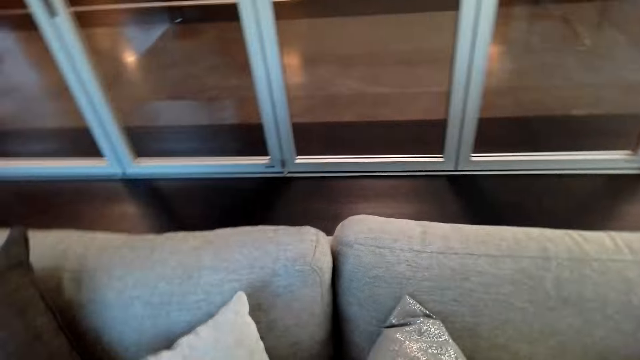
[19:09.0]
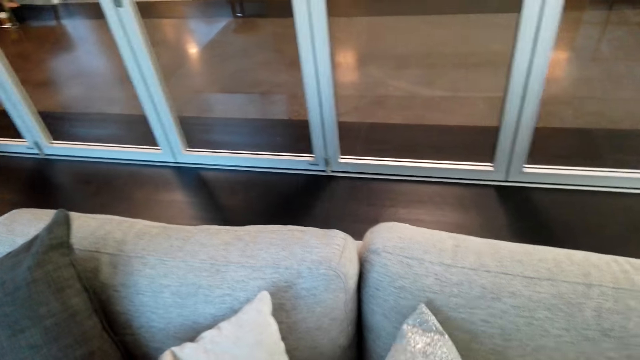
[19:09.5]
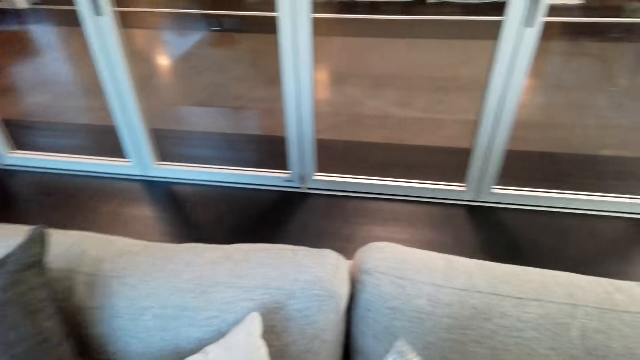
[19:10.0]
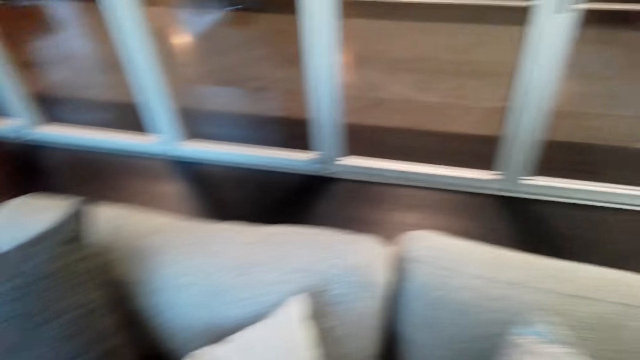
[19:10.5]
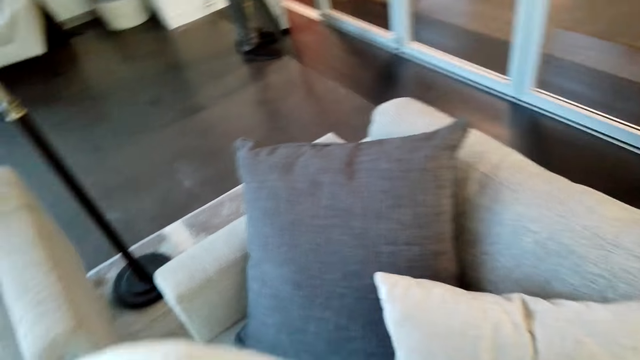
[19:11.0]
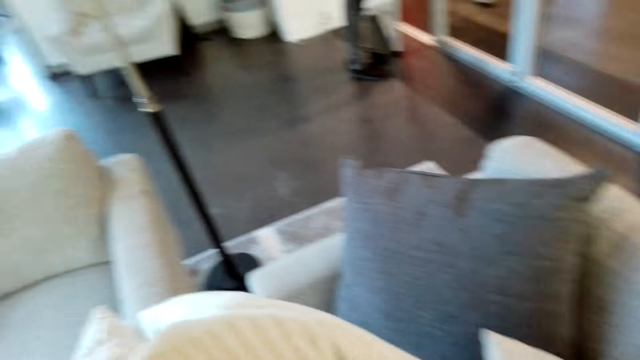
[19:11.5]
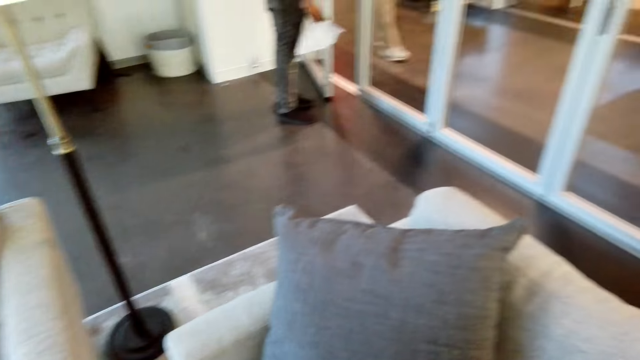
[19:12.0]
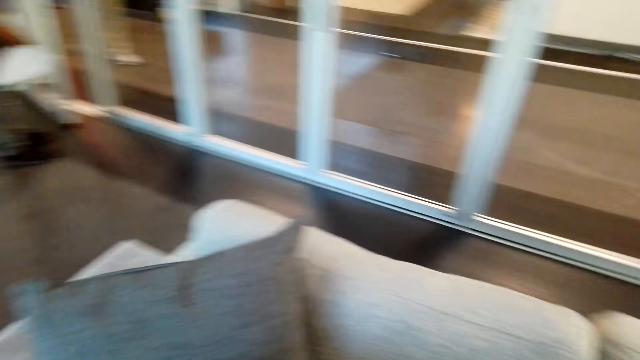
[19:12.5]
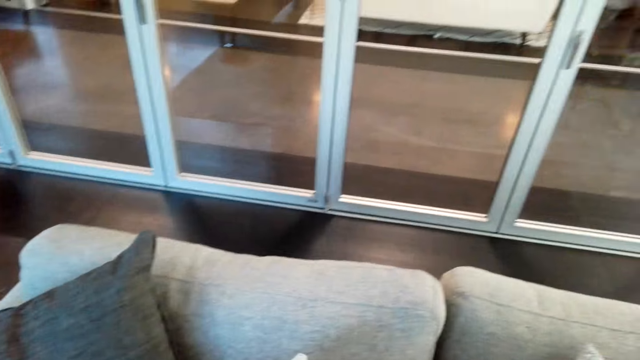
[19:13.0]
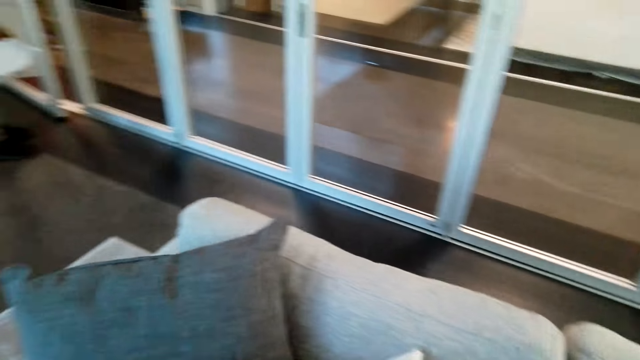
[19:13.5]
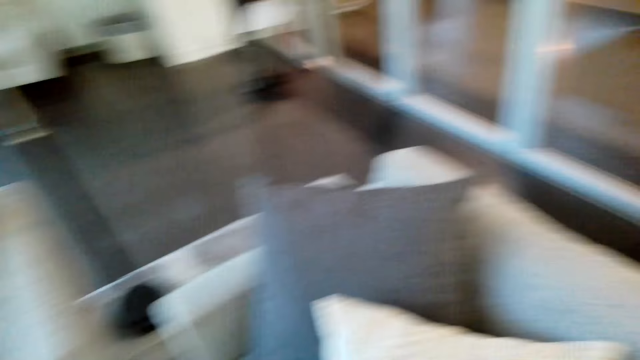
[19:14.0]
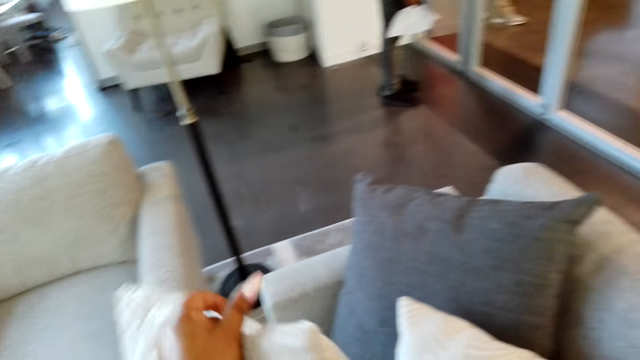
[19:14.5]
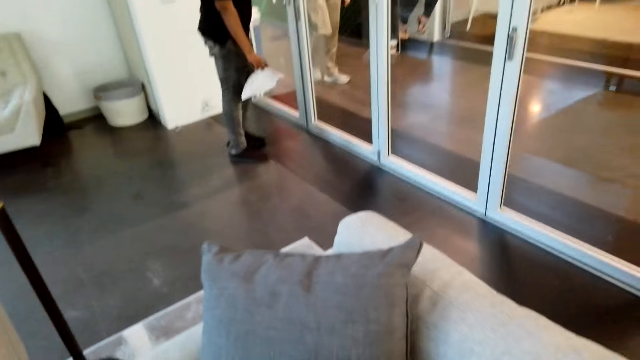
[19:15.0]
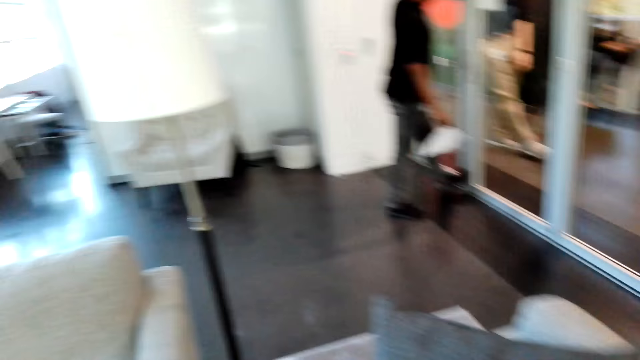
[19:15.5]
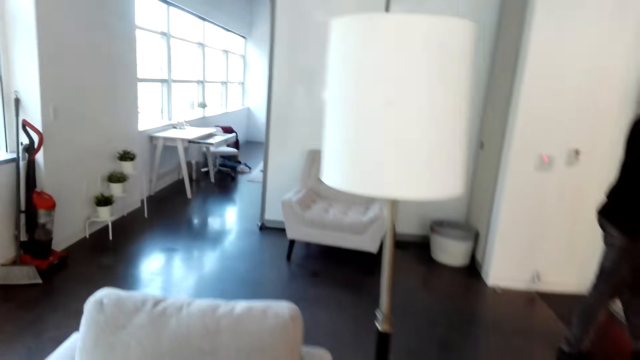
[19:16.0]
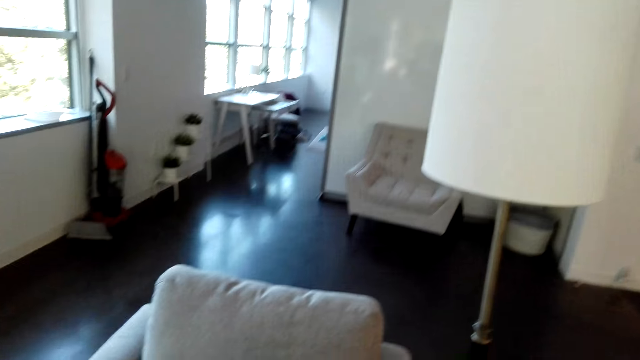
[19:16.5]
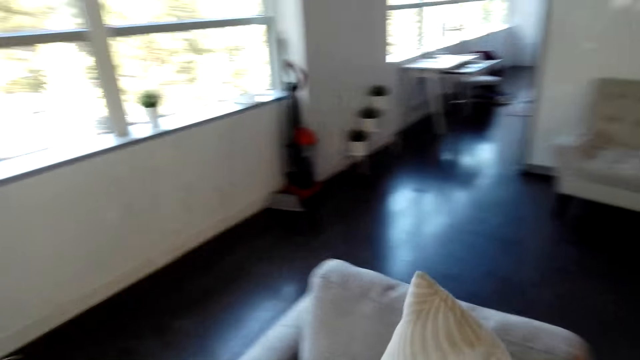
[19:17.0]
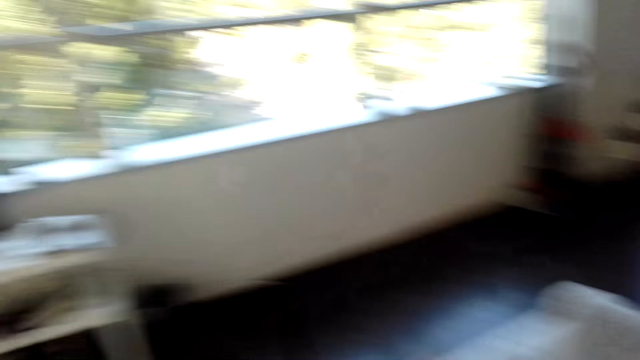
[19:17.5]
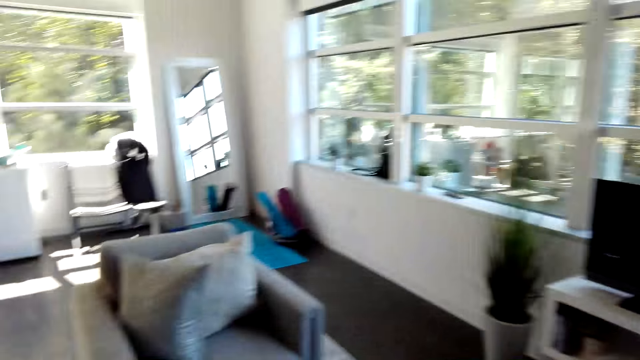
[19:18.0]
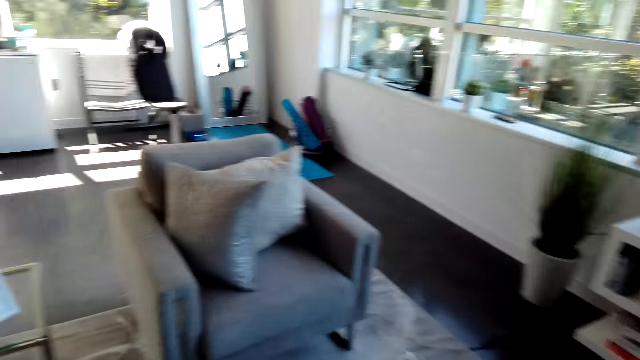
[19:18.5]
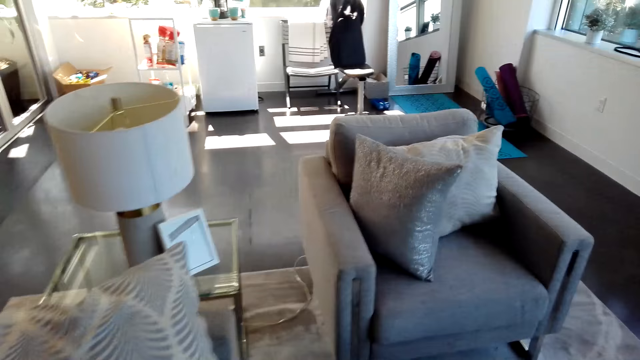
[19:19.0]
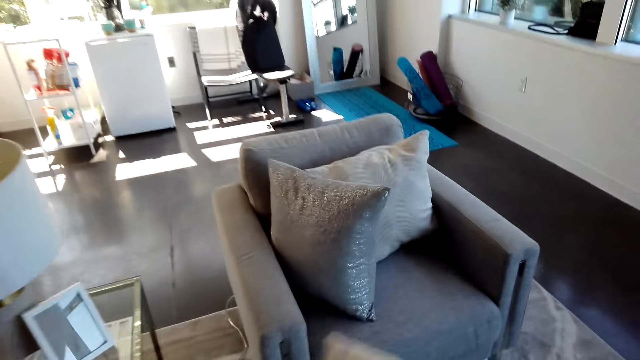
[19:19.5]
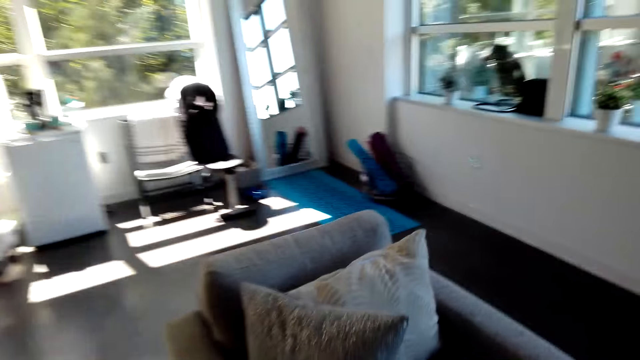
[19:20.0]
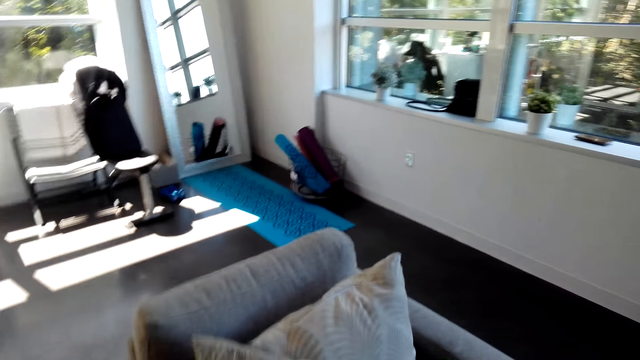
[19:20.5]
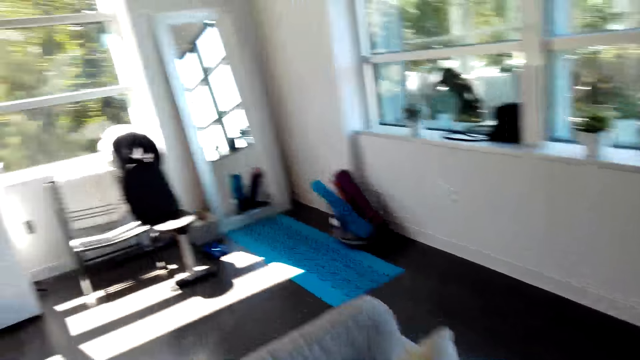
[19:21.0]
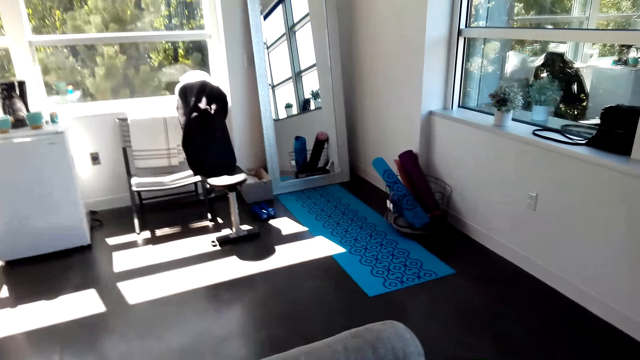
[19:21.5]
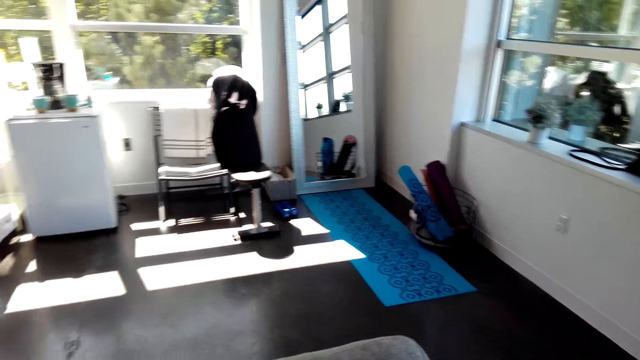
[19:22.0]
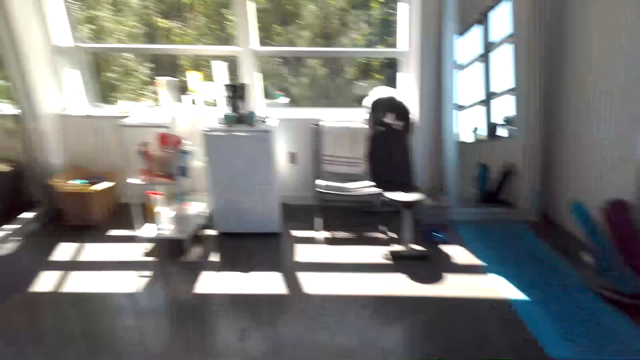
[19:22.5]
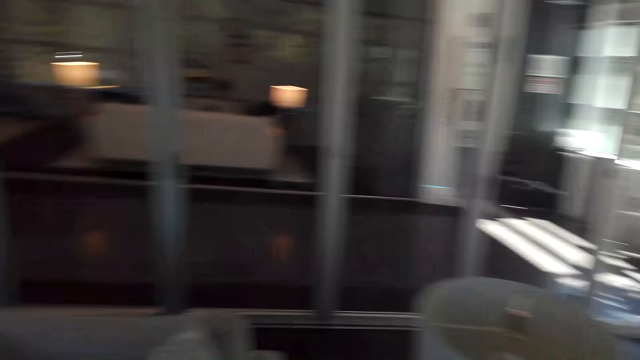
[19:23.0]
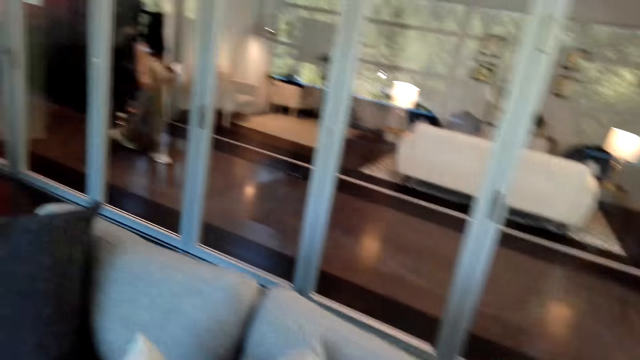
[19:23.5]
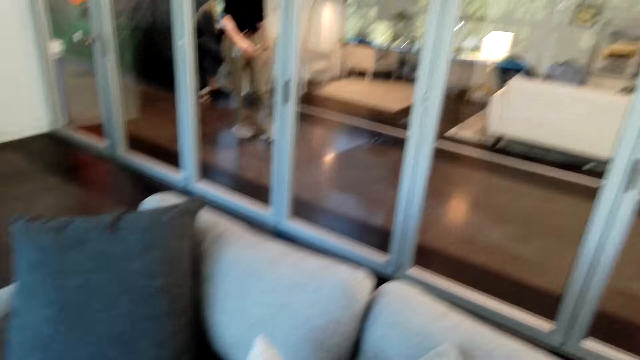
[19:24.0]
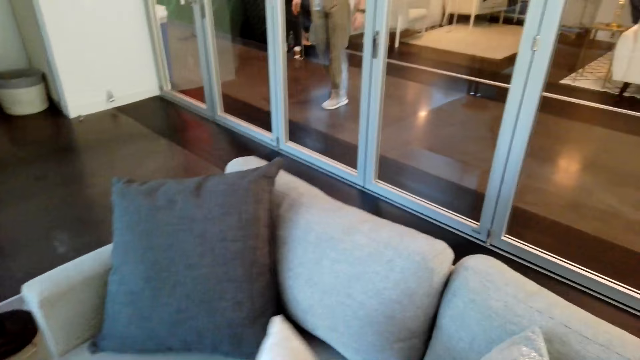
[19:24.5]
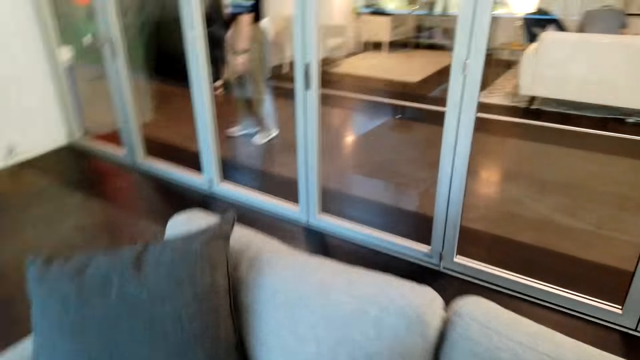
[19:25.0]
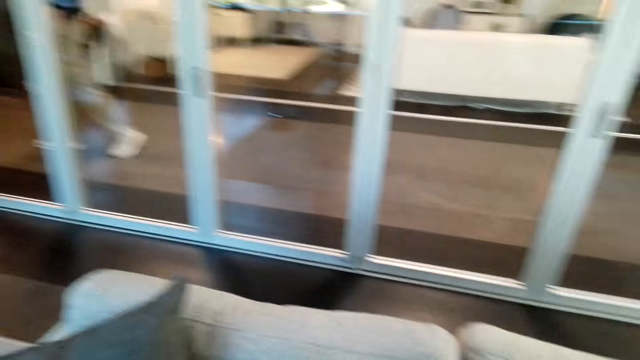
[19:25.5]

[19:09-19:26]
The camera wearer drops a pillow on the table. They walk around the room. They hold a pillow.

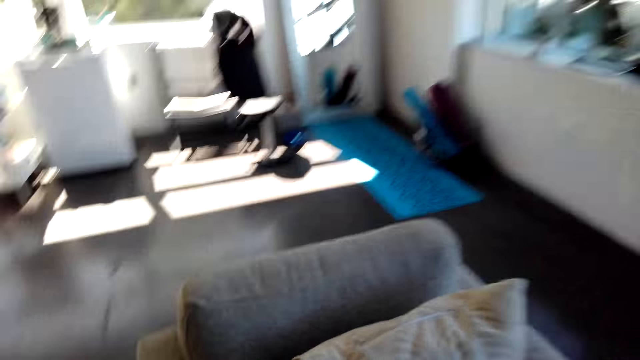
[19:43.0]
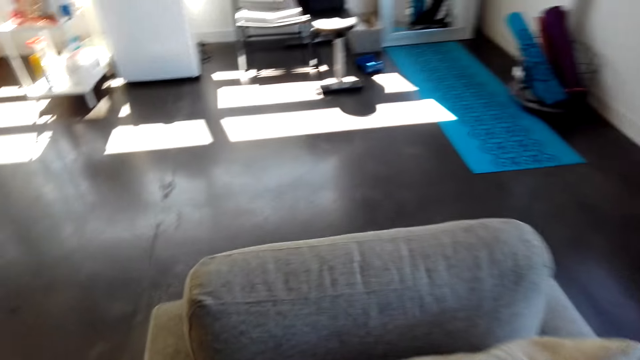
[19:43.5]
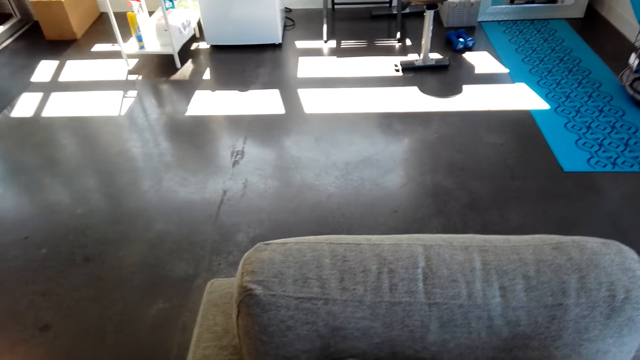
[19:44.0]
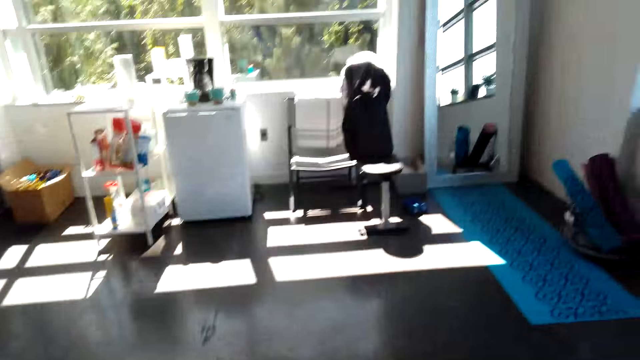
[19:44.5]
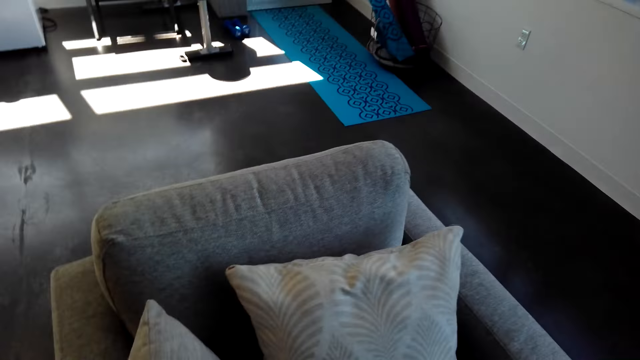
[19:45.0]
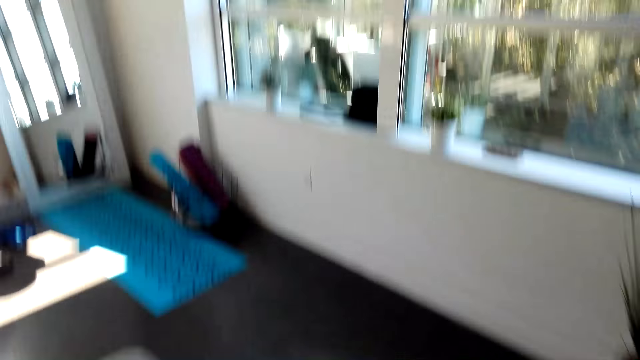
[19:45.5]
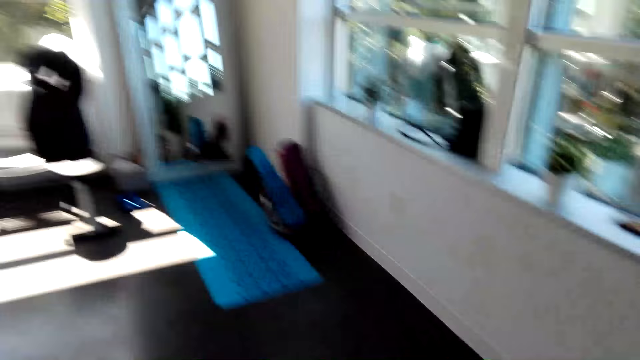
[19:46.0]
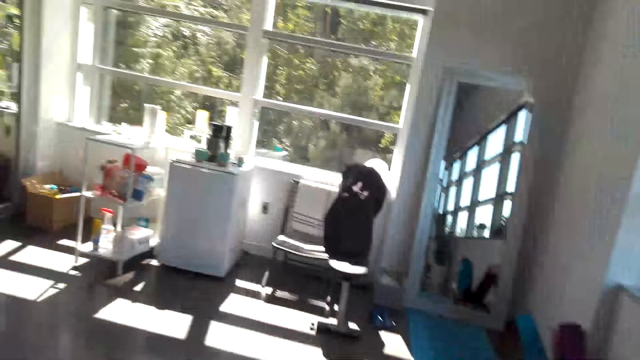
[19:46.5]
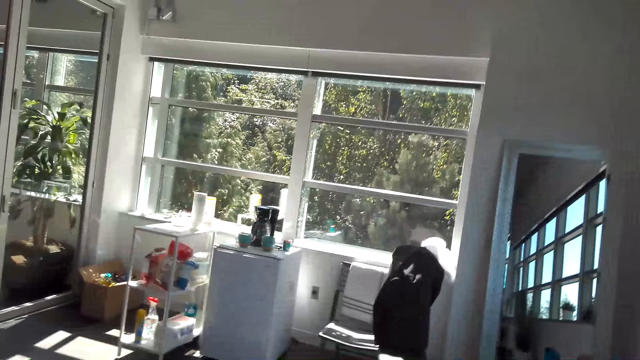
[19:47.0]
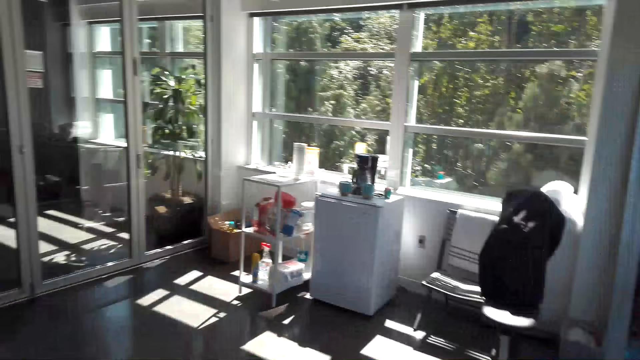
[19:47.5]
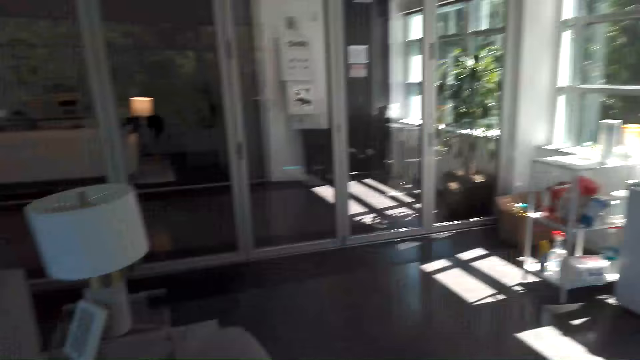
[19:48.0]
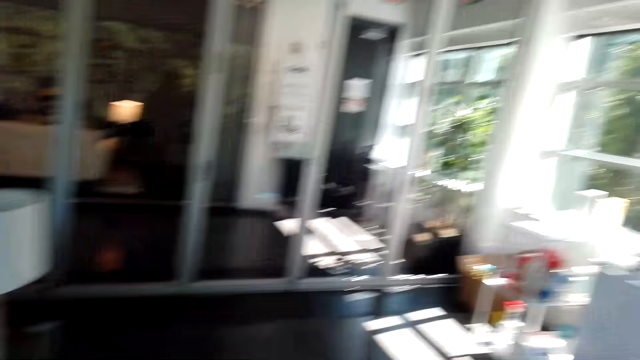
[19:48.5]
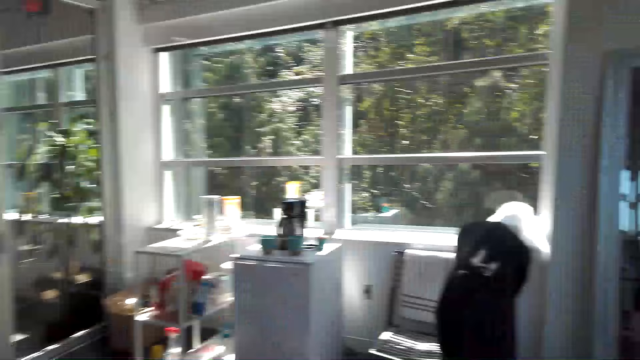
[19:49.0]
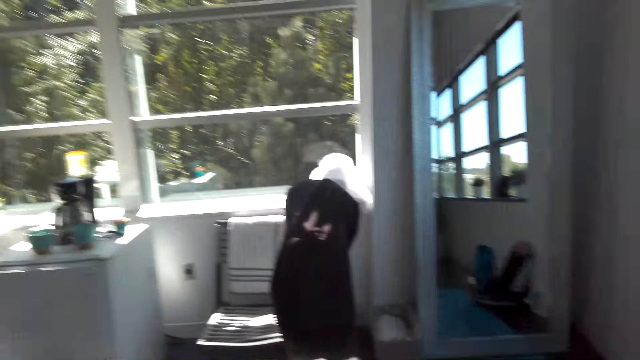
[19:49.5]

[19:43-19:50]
The camera wearer holds a pillow. They look around. They walk around the room.
